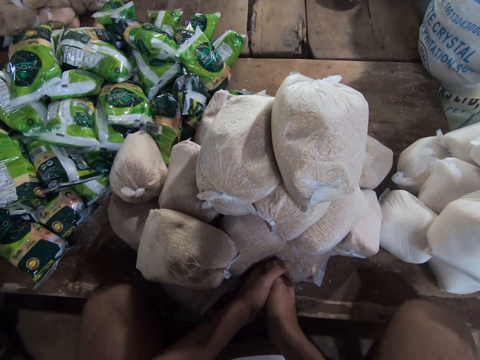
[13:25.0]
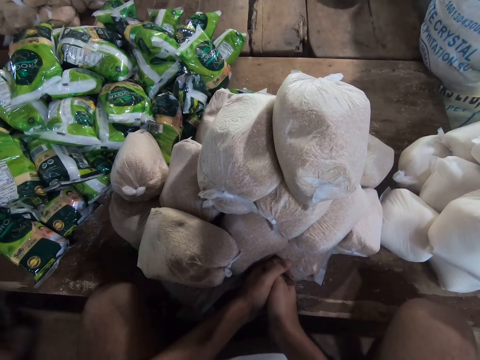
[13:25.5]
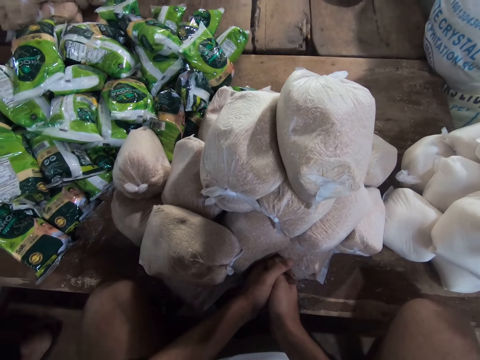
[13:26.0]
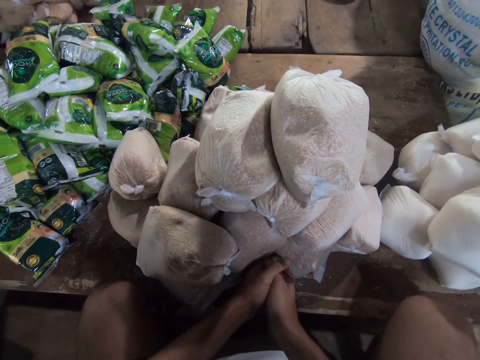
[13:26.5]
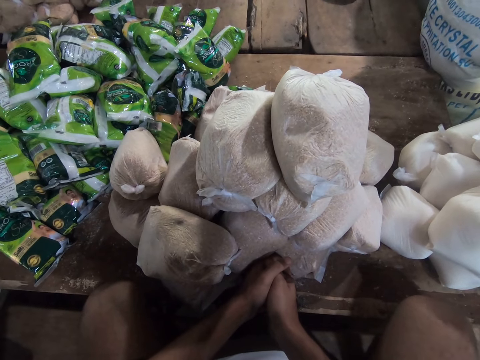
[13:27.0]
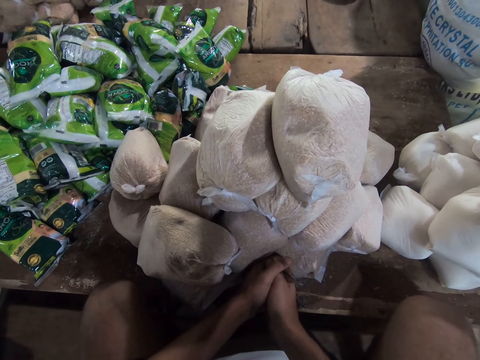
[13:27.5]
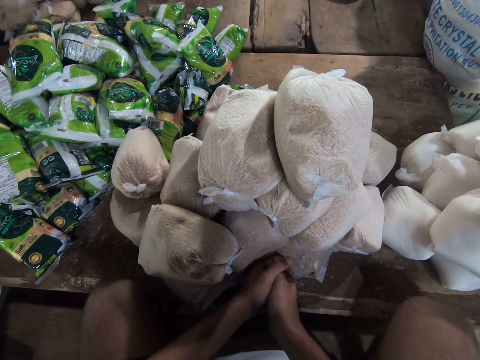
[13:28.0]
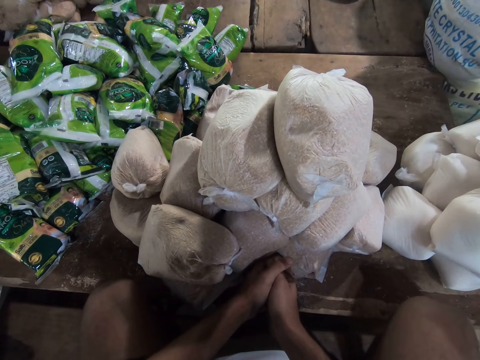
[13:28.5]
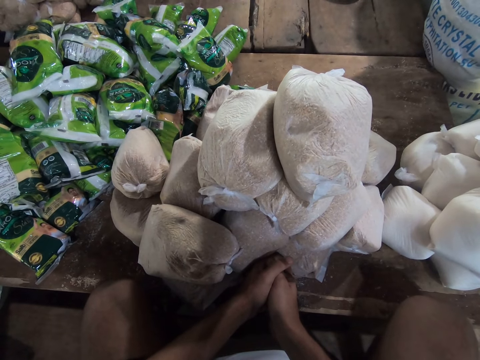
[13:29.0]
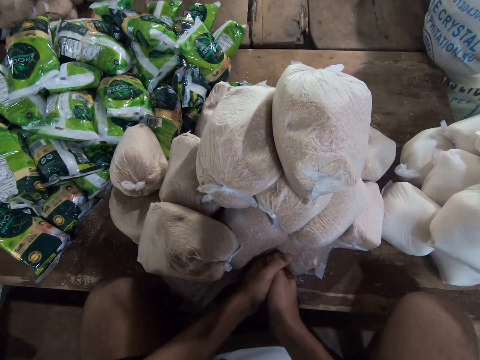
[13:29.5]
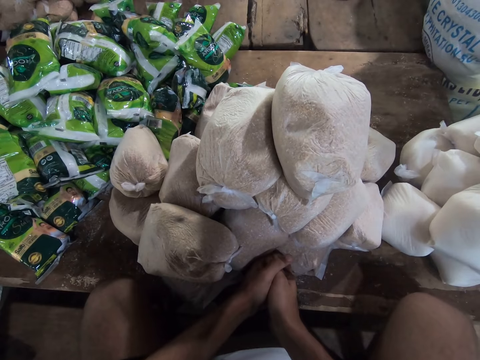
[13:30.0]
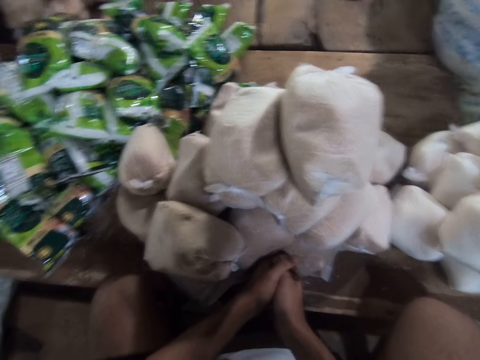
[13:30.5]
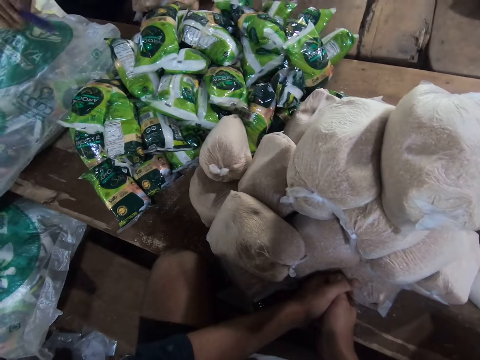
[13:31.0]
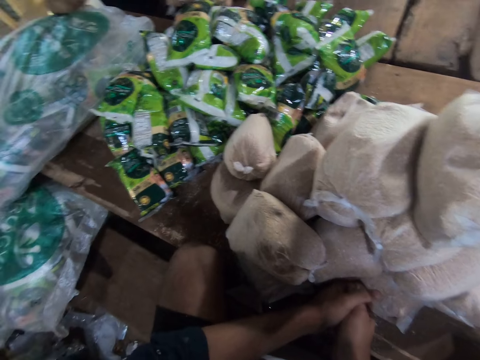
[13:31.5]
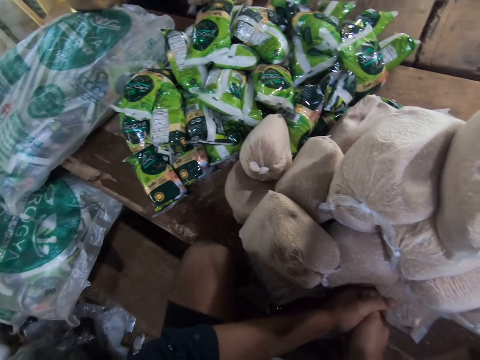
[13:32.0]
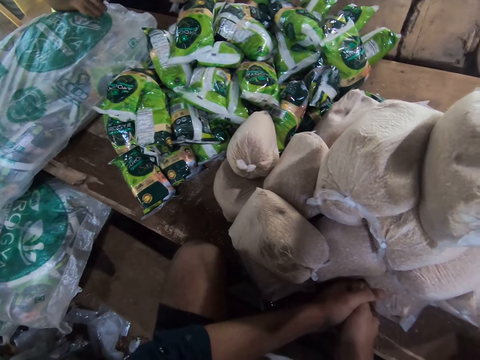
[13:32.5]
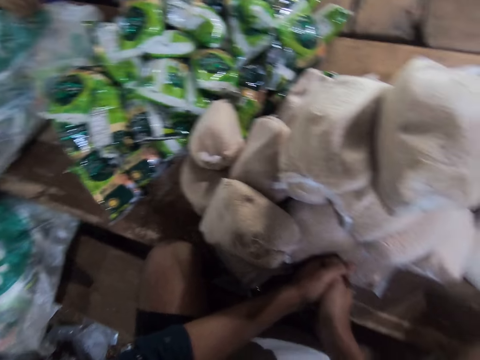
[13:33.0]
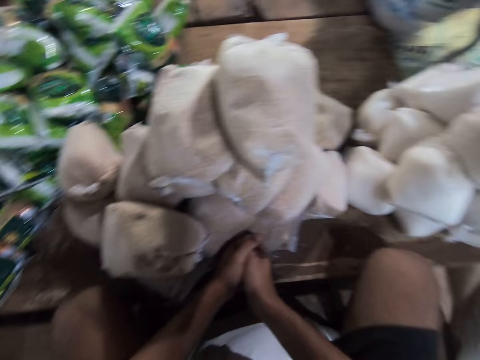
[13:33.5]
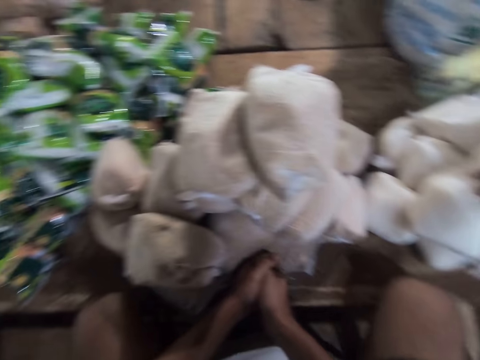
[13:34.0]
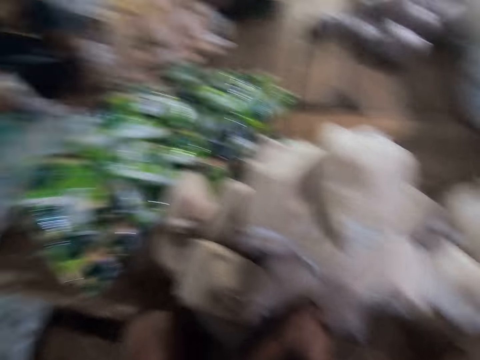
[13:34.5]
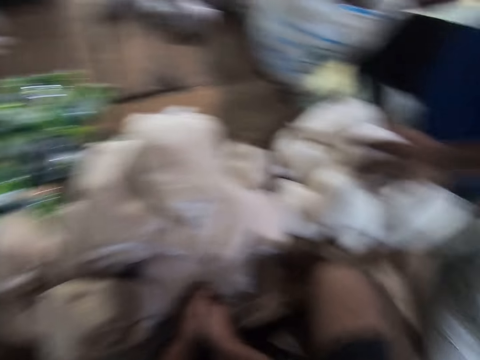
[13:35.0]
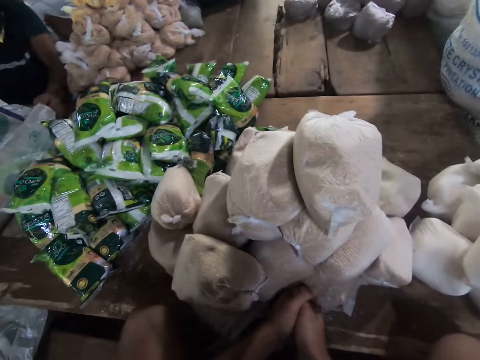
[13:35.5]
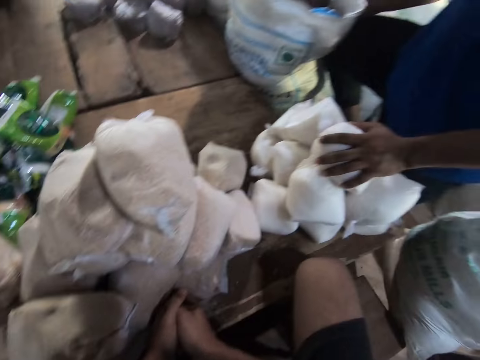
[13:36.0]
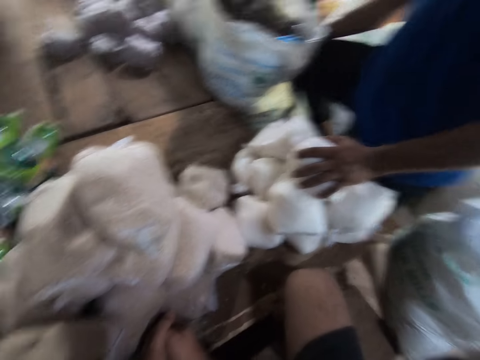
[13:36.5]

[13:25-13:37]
The camera wearer looks to his left. He looks around.

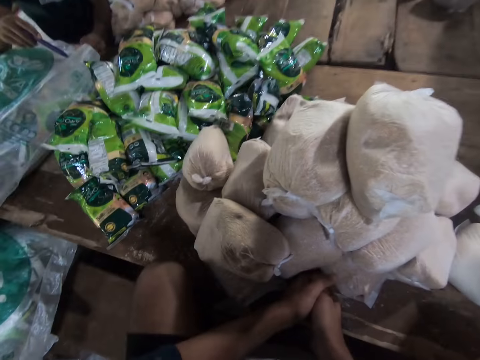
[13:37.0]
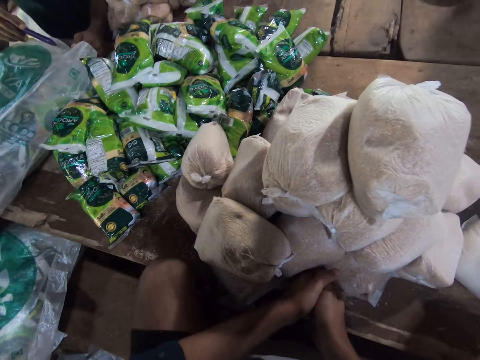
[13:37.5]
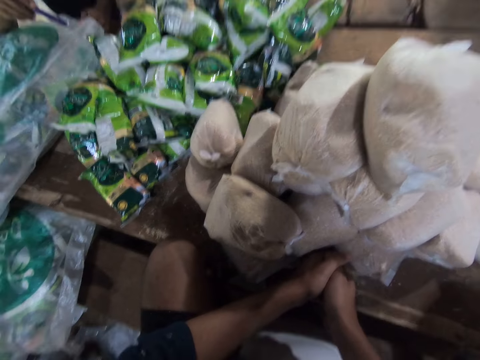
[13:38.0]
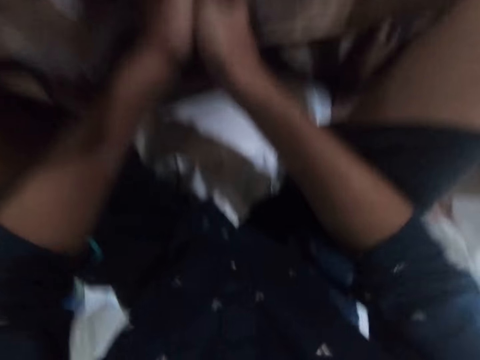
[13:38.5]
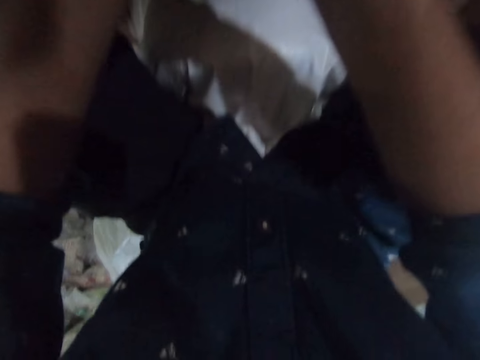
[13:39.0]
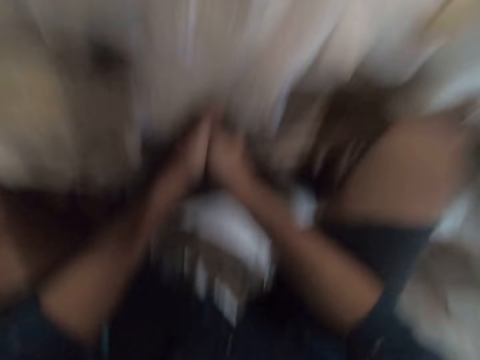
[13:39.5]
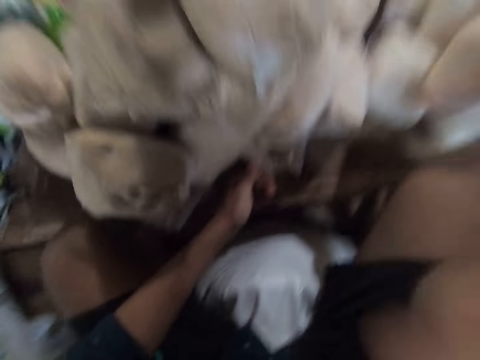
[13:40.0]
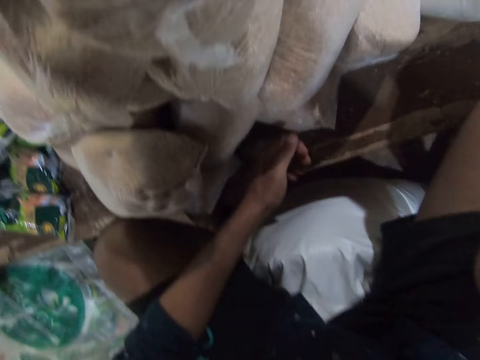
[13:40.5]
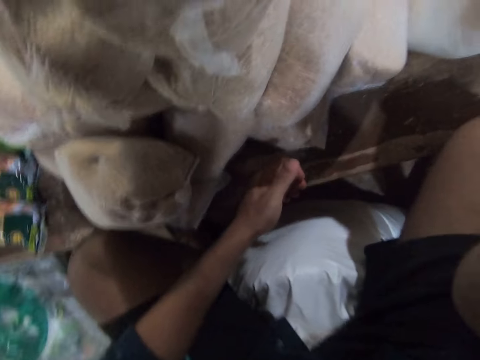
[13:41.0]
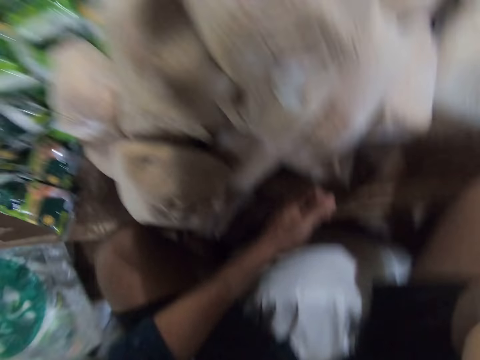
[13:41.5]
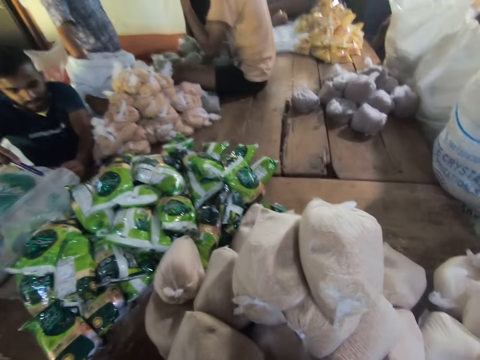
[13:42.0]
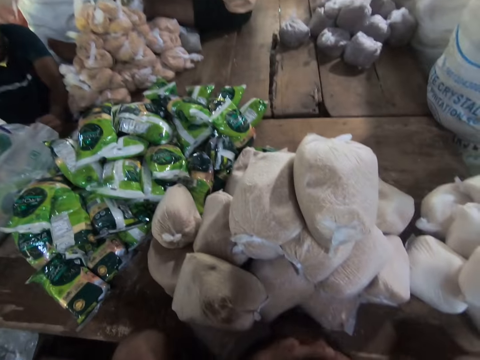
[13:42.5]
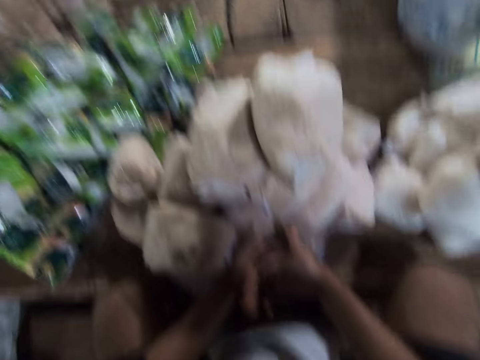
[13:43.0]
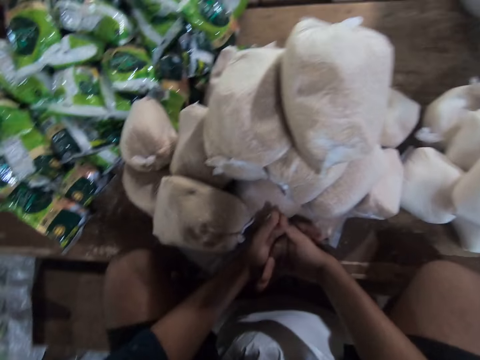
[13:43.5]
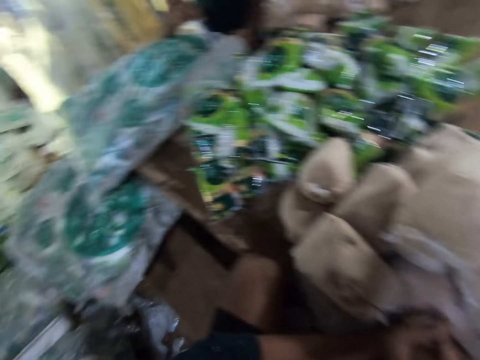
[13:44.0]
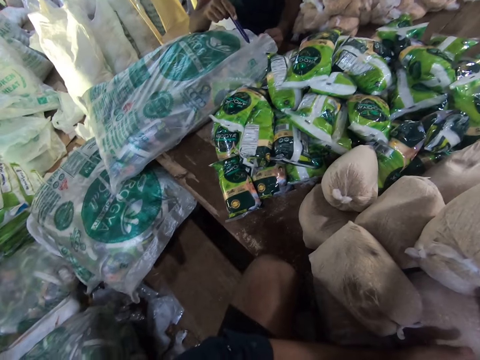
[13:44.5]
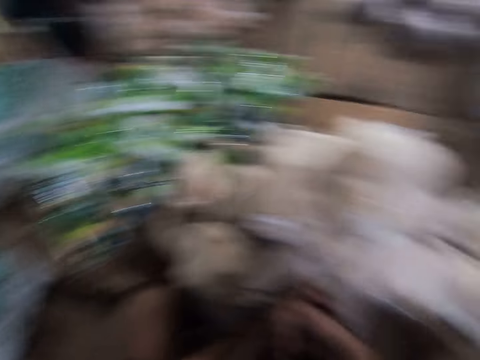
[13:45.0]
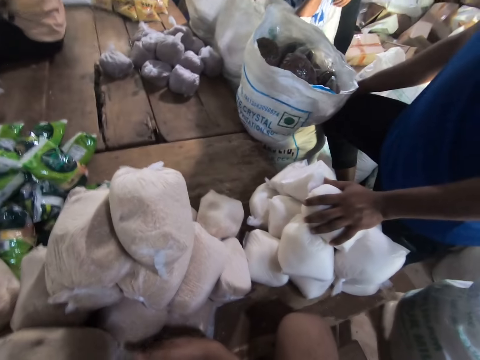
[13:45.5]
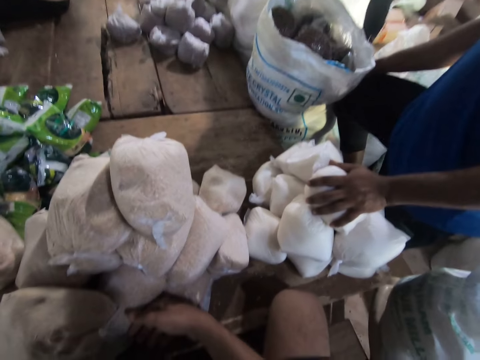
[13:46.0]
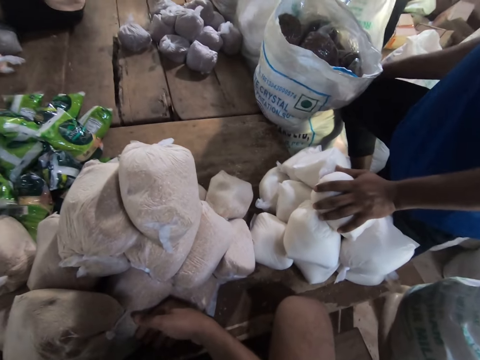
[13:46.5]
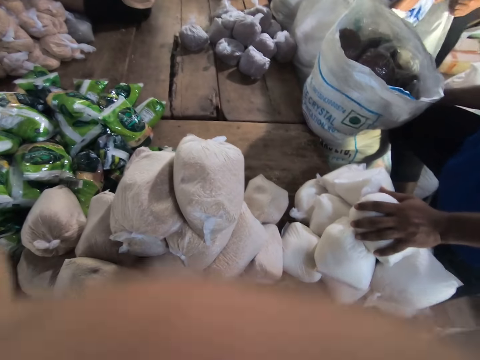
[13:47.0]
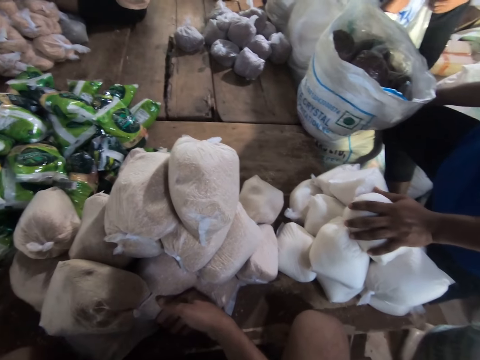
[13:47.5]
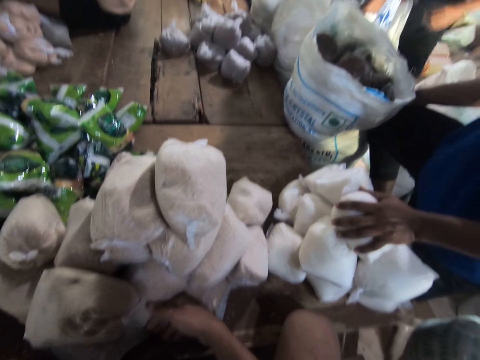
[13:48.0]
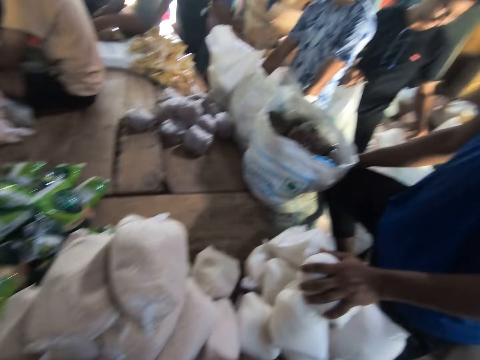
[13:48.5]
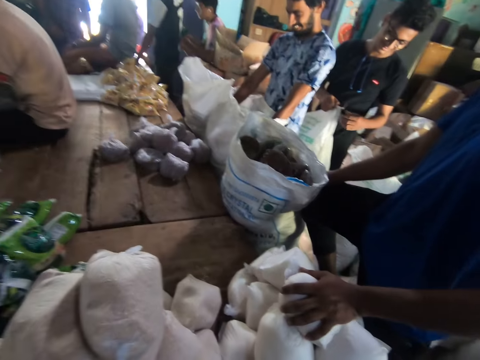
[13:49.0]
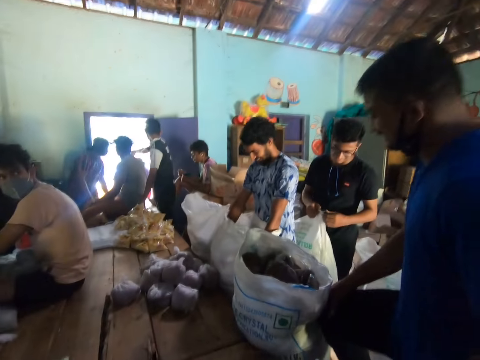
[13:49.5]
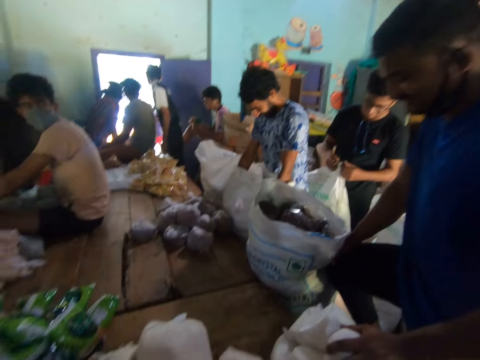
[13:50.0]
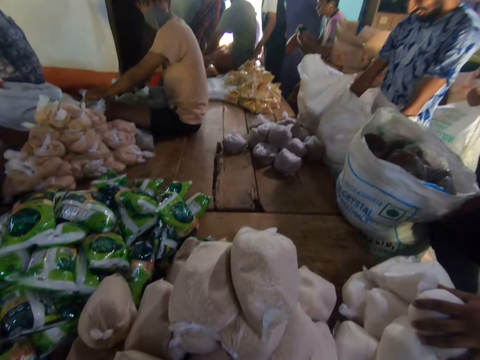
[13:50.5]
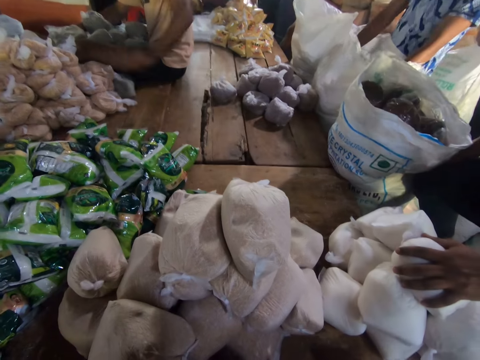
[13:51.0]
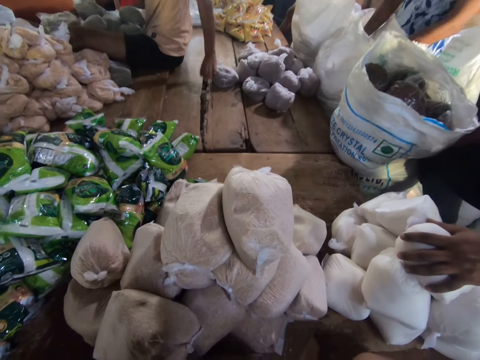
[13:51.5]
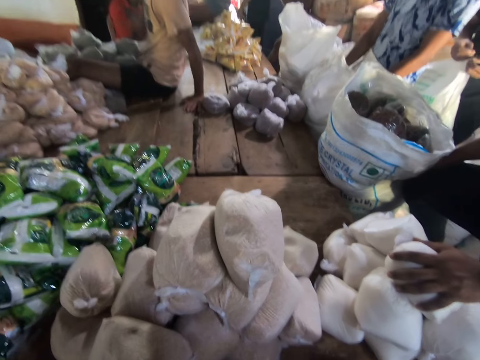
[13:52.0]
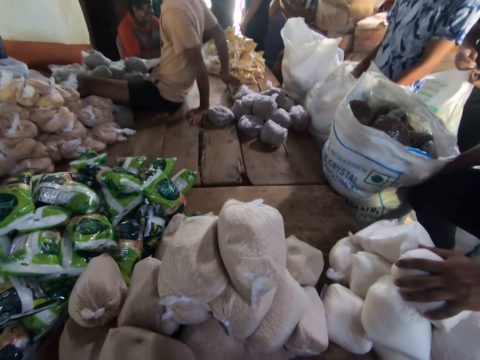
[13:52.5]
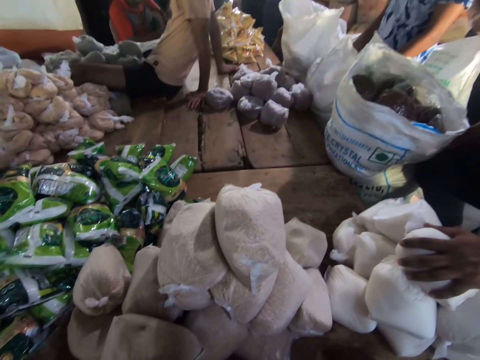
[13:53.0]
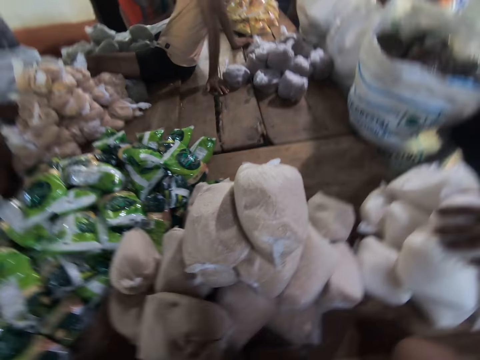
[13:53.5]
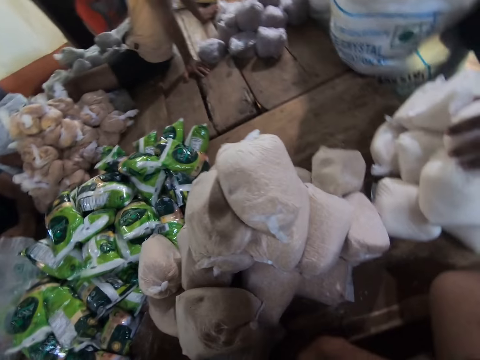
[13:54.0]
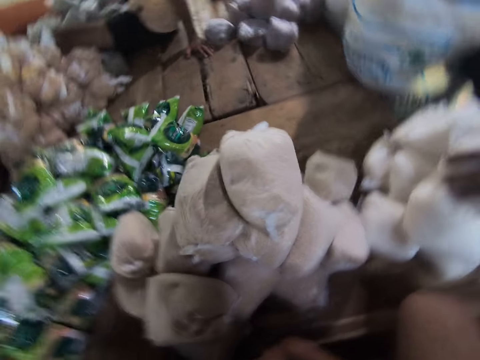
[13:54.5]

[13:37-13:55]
The camera wearer looks down. He adjusts the camera. He touches the camera with his right hand and lowers his right hand. He looks around. He raises his hand towards his face. He stares at the packaging bags in front of him. He looks around. He lowers his hand. He looks around. He stares at the packaging bags in front of him.
